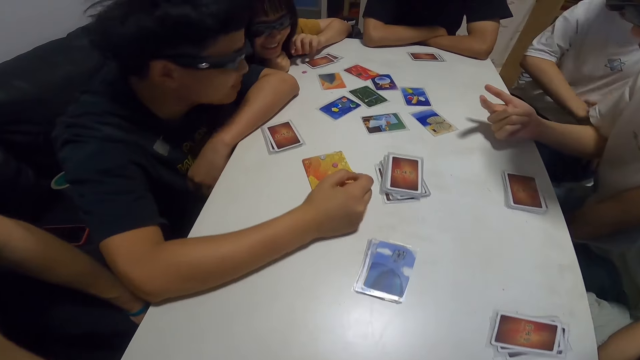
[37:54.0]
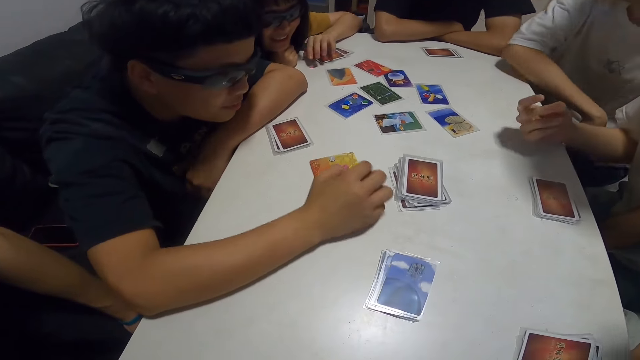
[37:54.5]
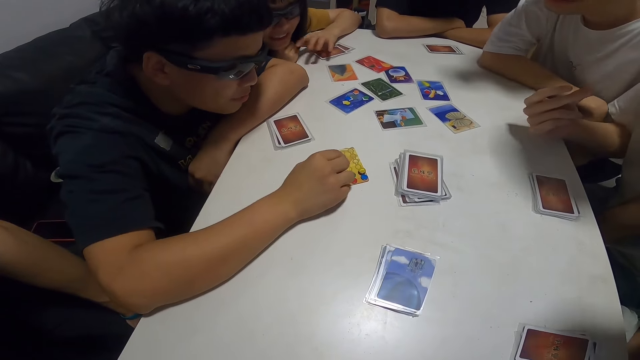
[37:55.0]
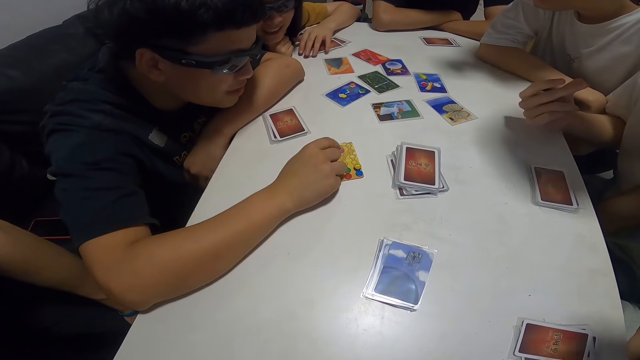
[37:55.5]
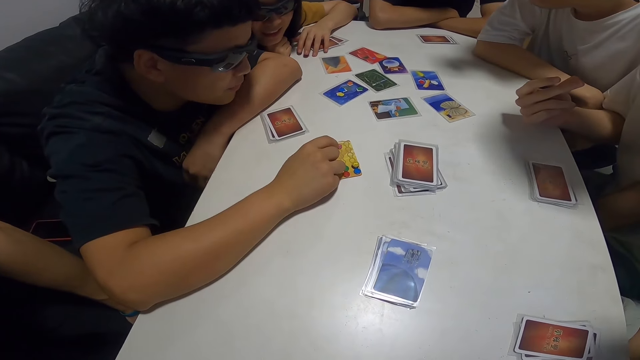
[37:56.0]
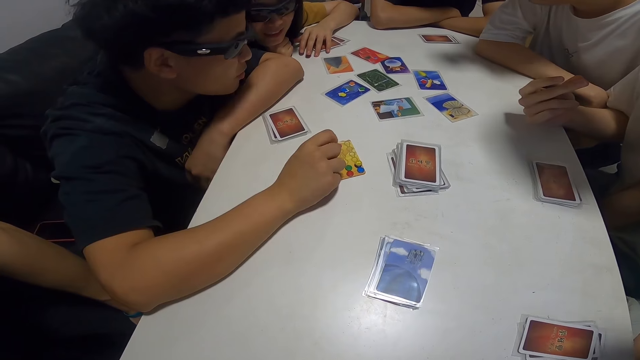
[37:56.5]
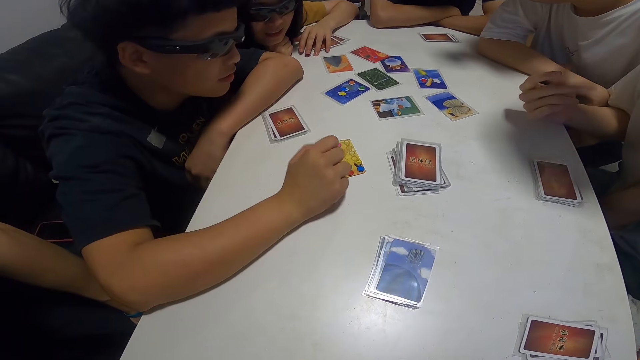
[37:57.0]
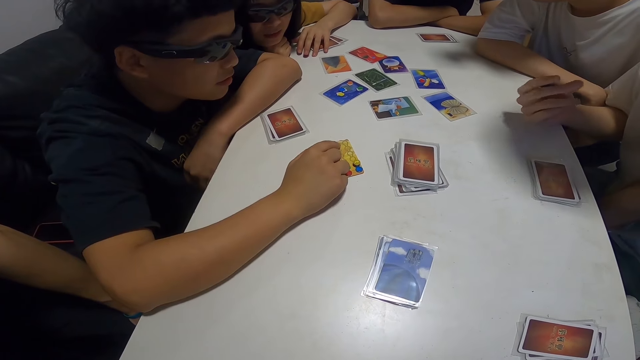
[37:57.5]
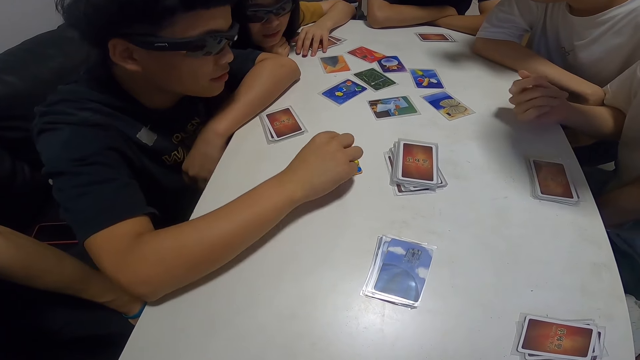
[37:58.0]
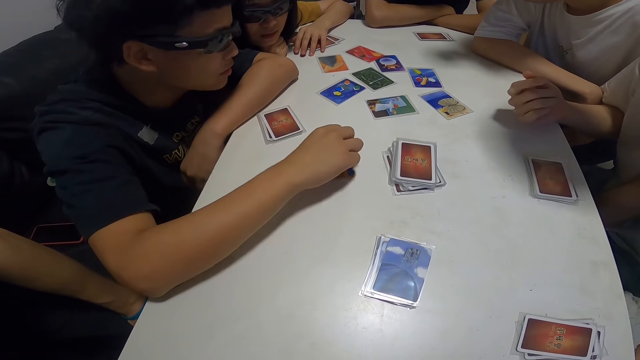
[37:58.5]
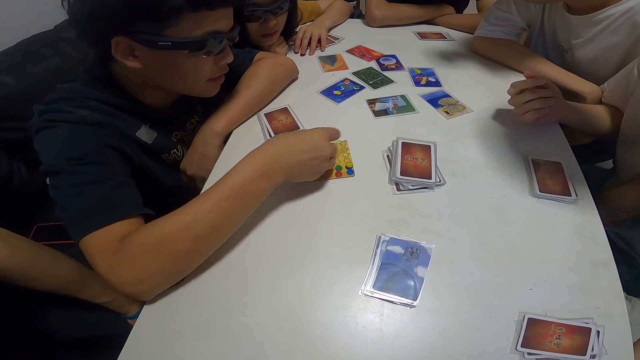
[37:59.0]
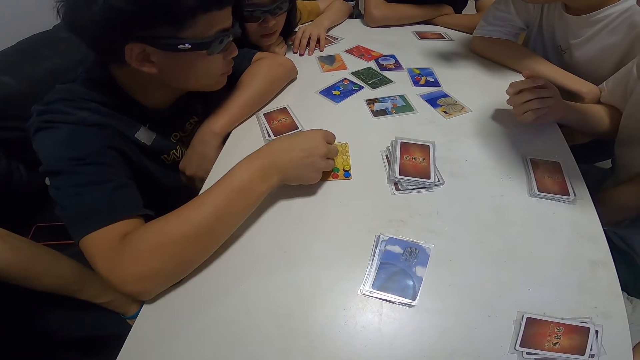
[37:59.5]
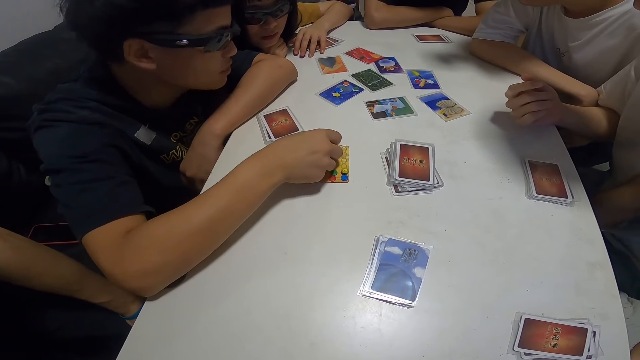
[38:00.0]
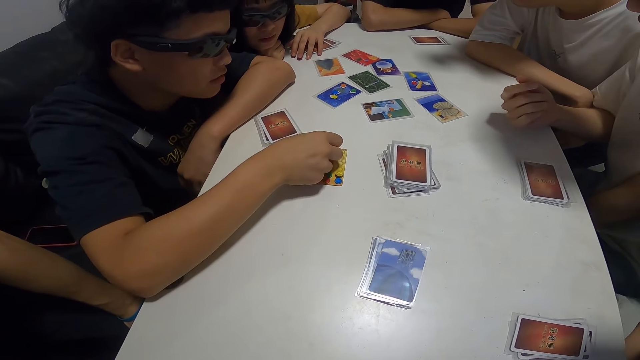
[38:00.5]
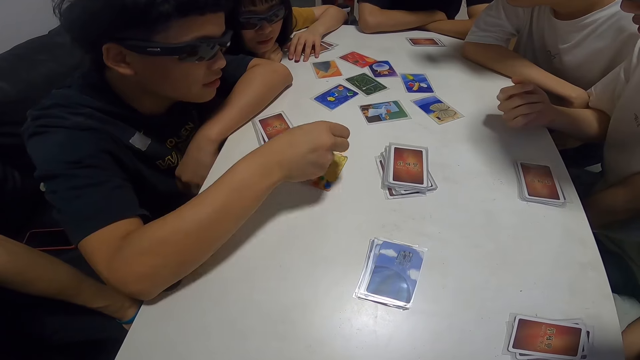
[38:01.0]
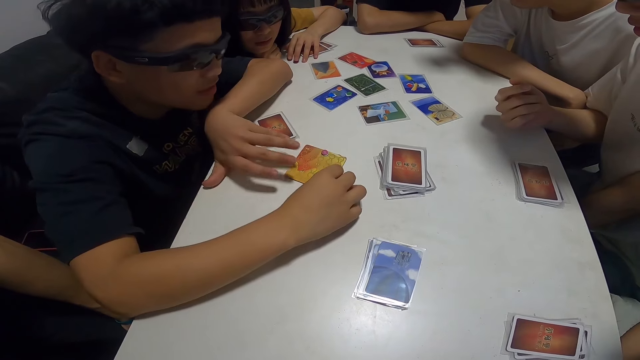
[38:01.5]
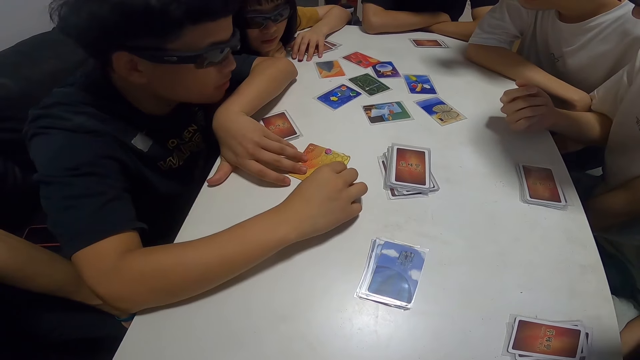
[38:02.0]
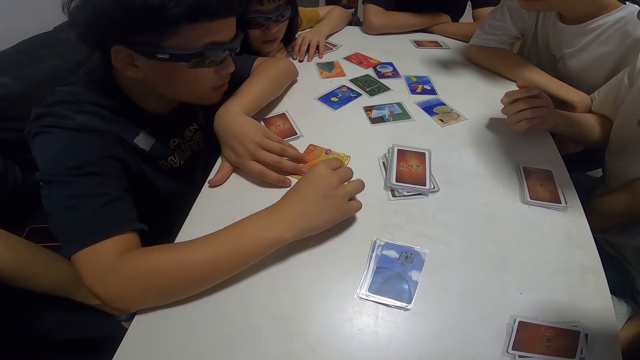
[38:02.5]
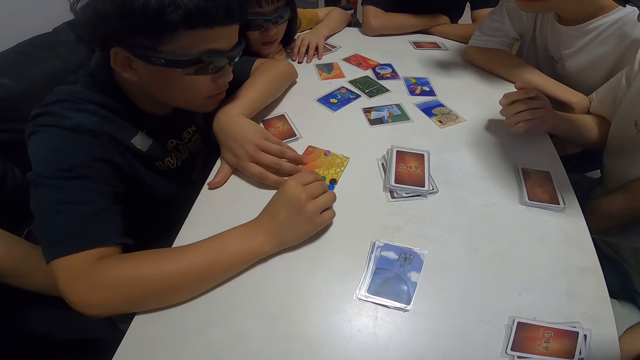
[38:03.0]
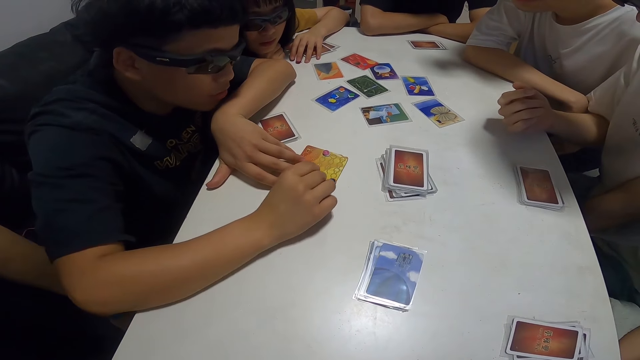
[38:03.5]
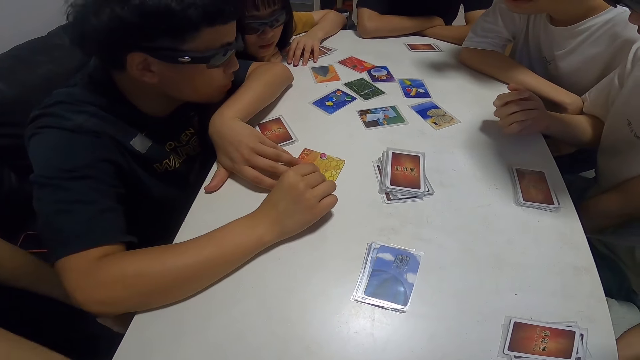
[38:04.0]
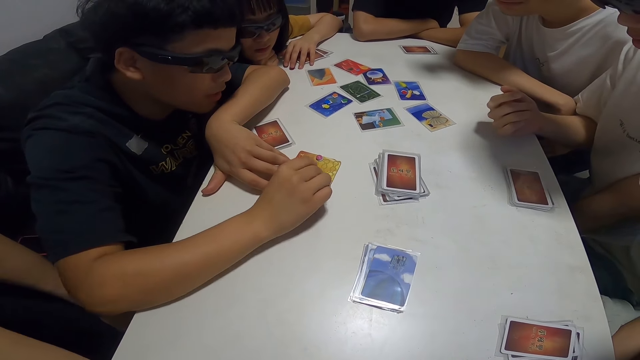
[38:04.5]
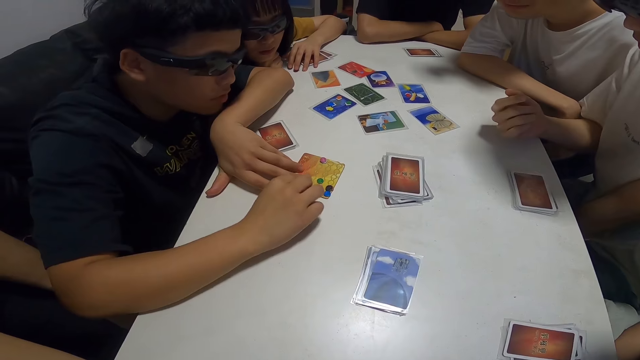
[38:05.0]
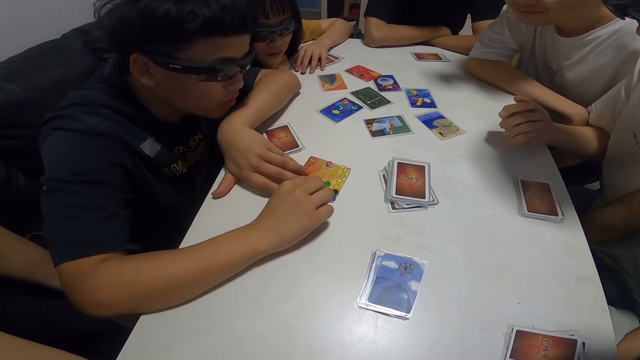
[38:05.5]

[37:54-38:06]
A man touches the papers on the cards. Another man snaps his fingers. Another man pulls something and plays with something.

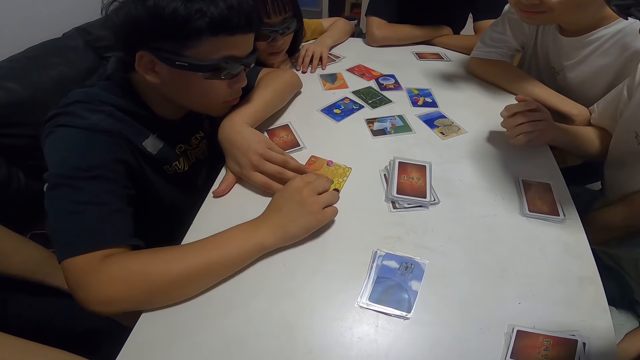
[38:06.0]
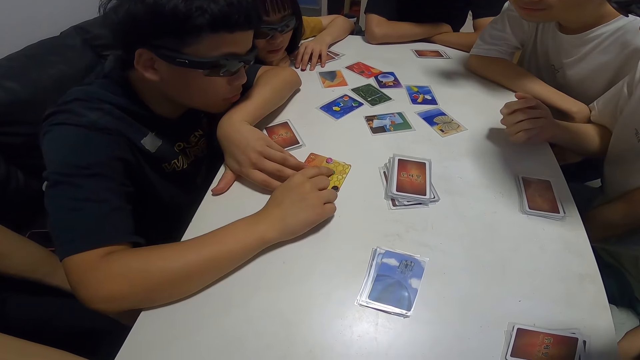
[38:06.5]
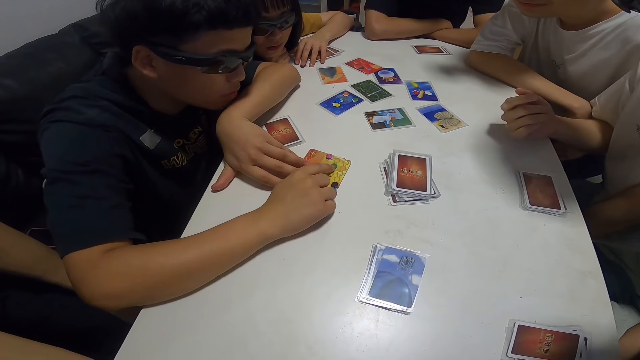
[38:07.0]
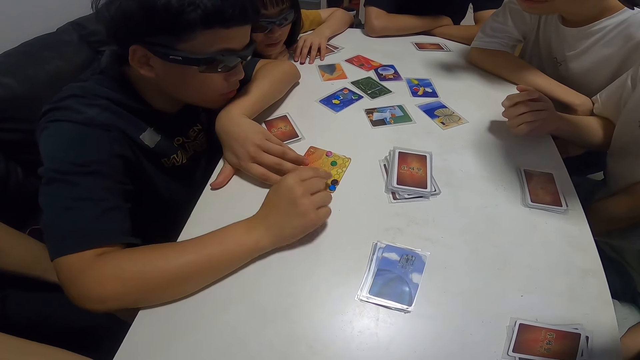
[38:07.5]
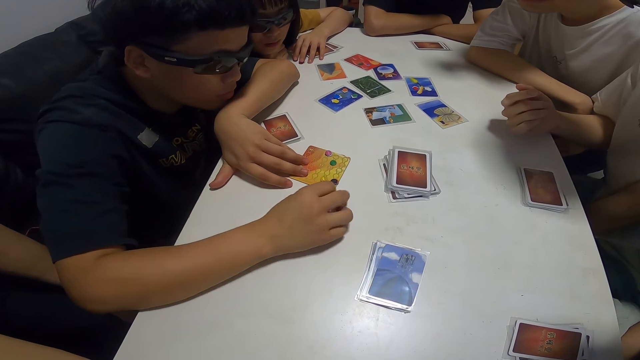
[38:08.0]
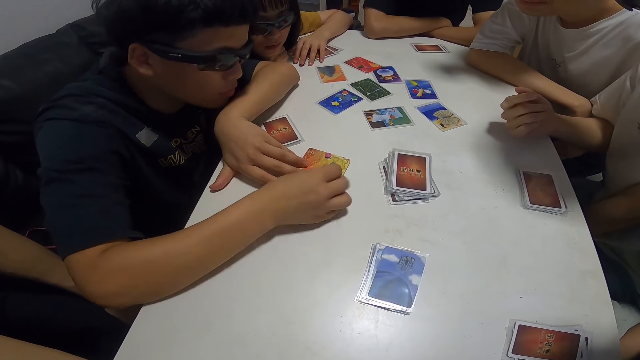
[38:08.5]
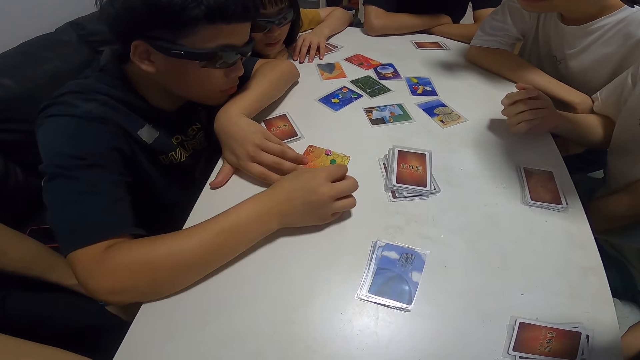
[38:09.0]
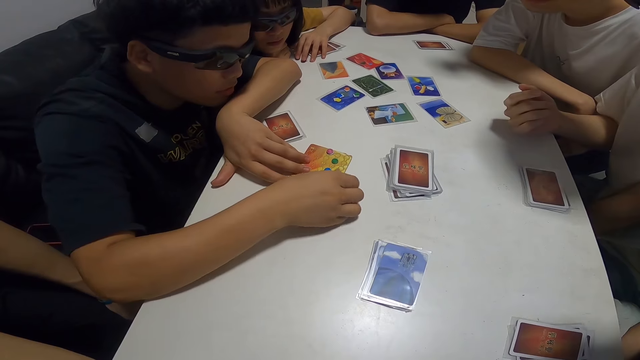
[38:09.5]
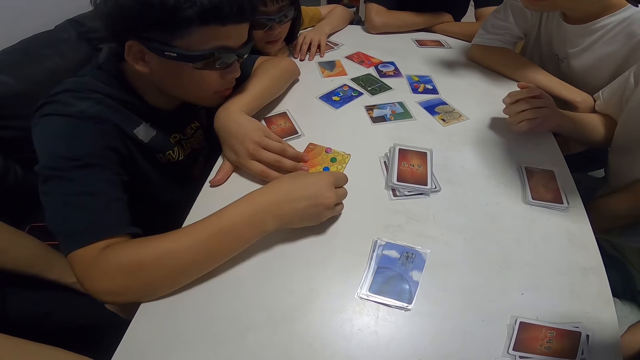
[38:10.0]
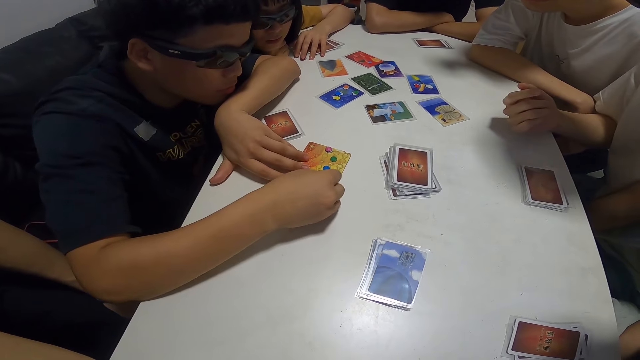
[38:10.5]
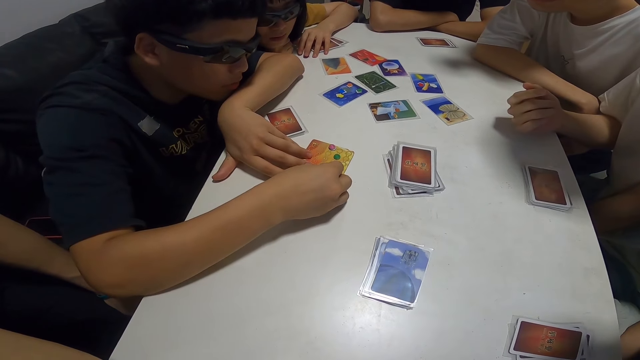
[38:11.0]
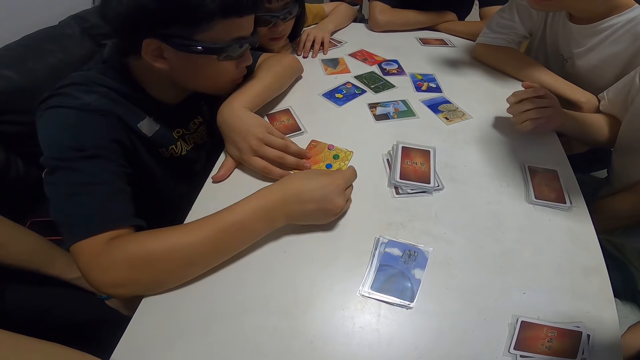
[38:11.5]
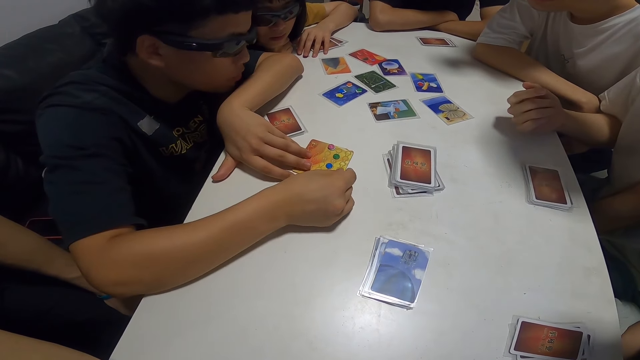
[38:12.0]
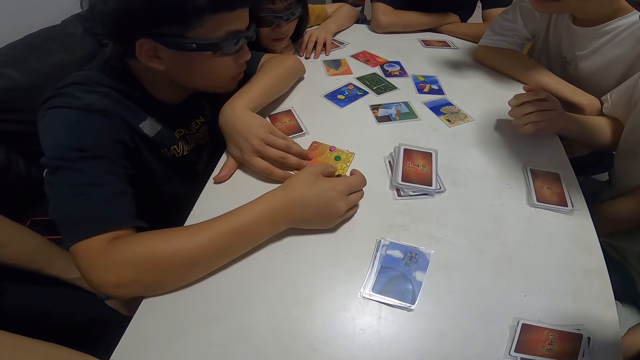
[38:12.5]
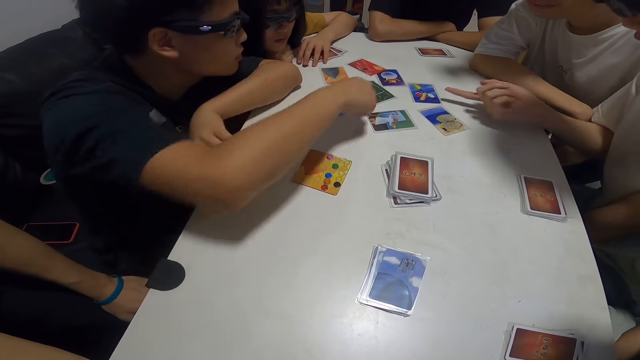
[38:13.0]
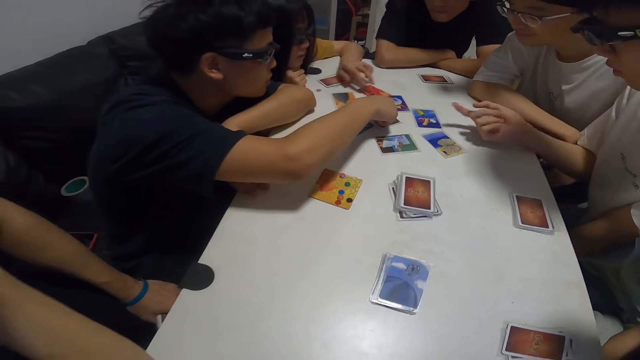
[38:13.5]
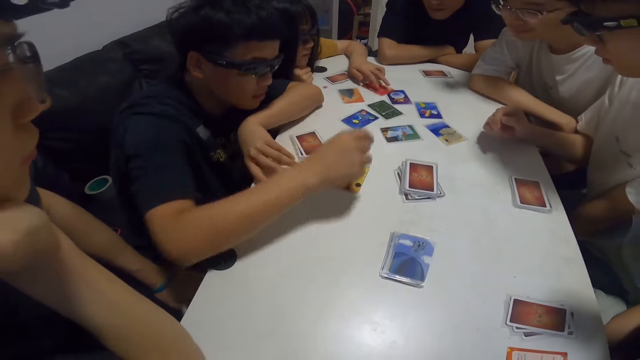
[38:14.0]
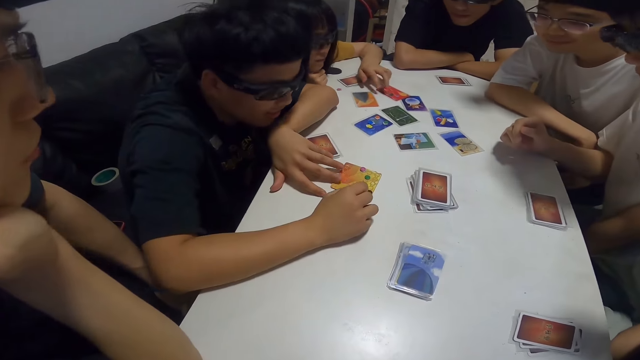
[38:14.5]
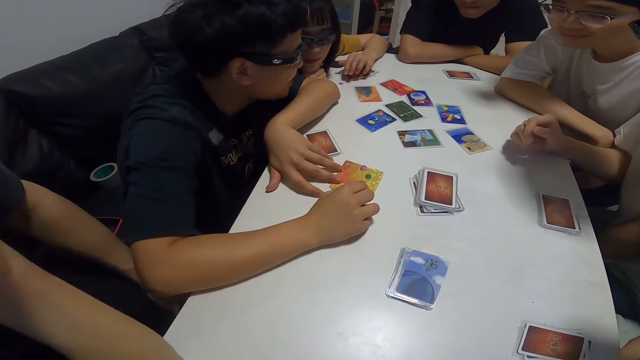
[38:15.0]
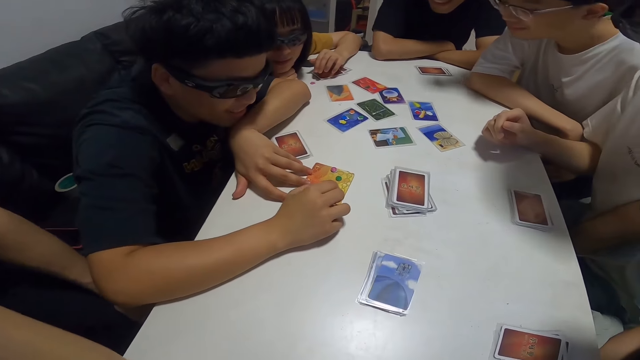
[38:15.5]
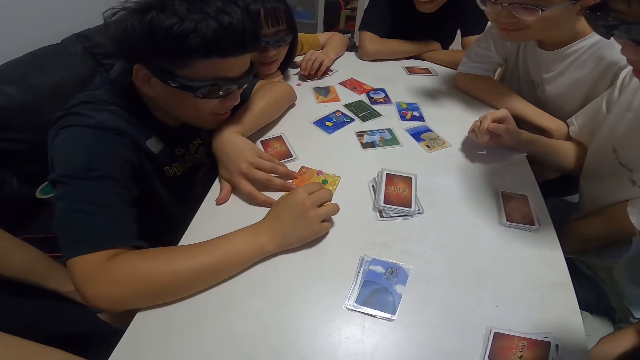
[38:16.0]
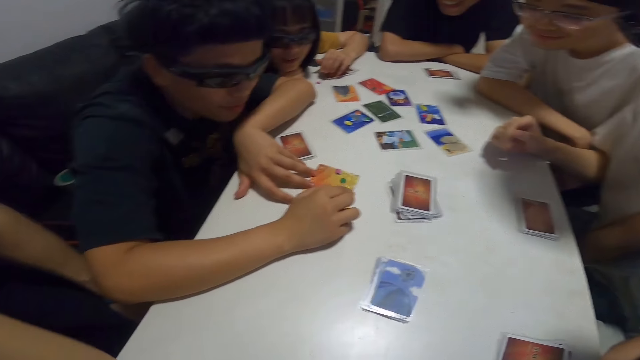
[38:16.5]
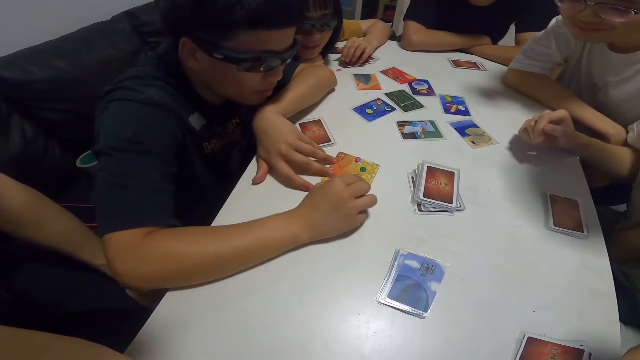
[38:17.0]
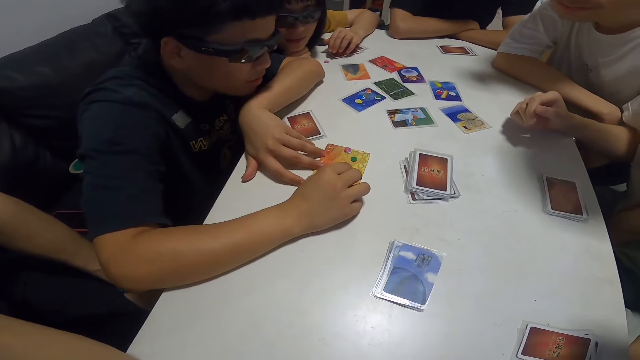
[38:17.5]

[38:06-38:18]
A man points towards the card on the table. A lady touches the card.
